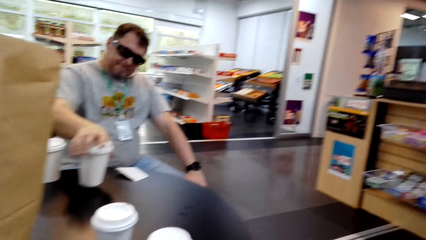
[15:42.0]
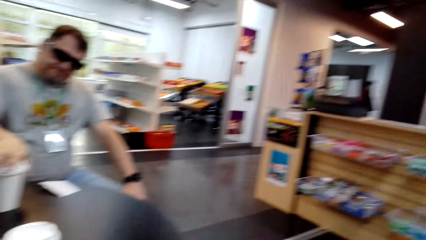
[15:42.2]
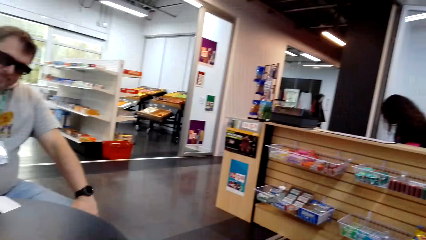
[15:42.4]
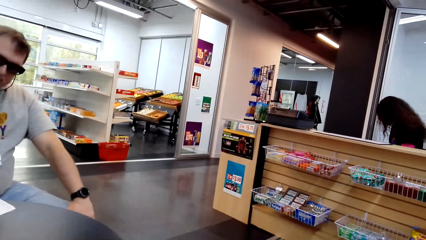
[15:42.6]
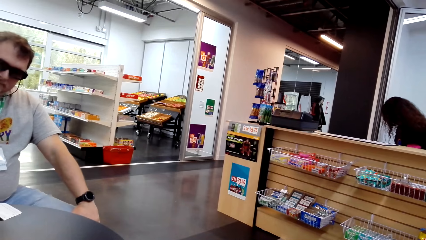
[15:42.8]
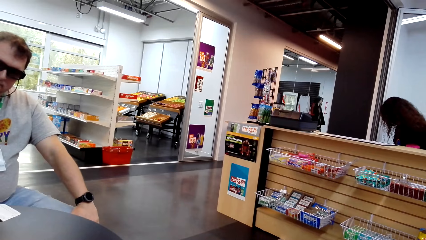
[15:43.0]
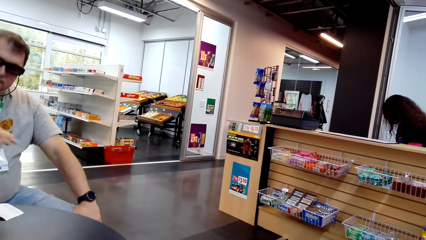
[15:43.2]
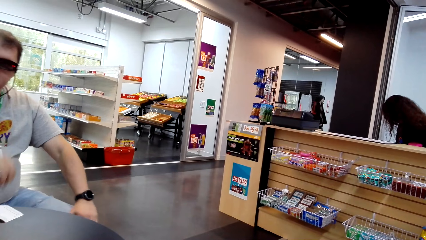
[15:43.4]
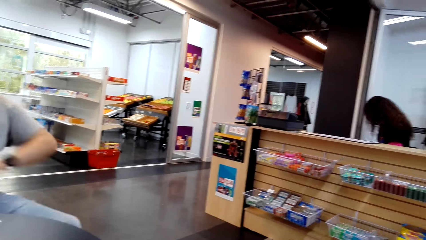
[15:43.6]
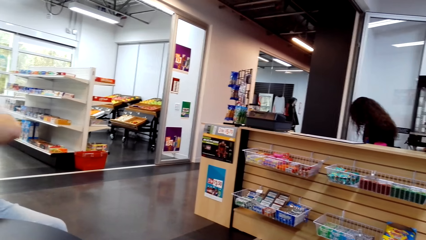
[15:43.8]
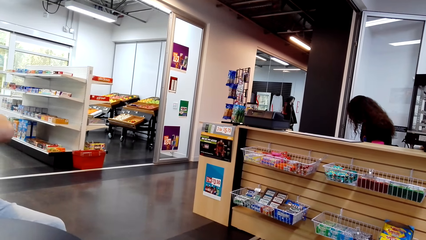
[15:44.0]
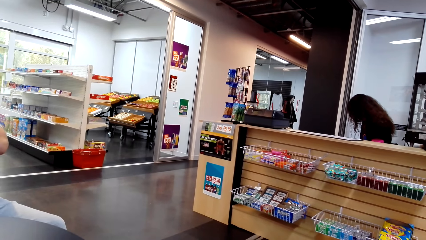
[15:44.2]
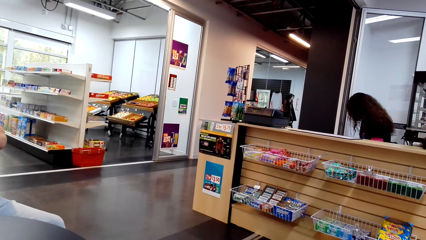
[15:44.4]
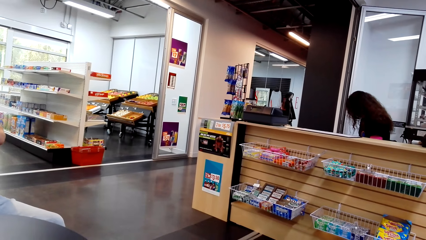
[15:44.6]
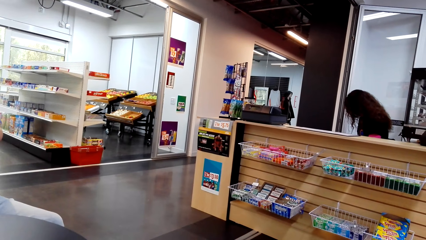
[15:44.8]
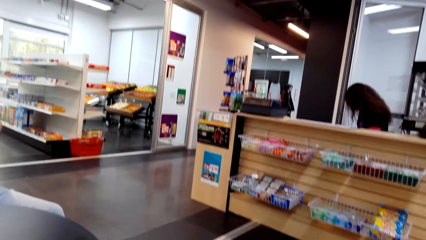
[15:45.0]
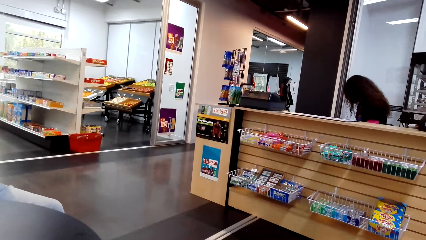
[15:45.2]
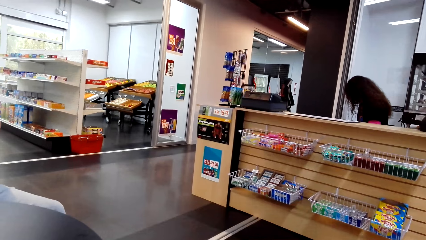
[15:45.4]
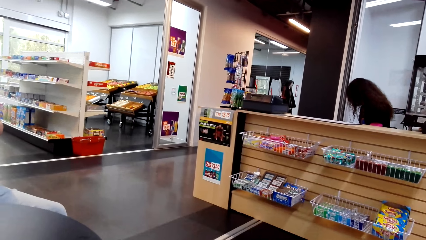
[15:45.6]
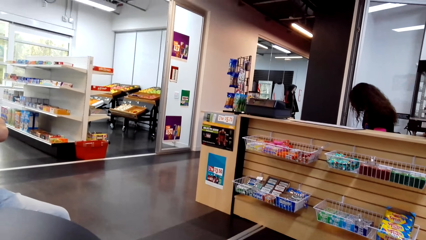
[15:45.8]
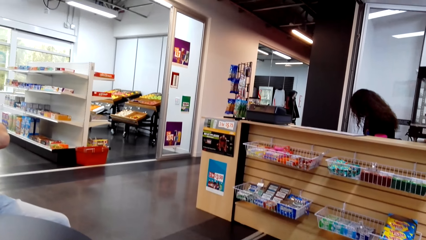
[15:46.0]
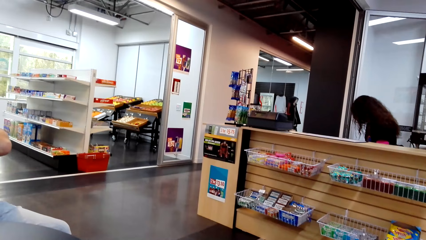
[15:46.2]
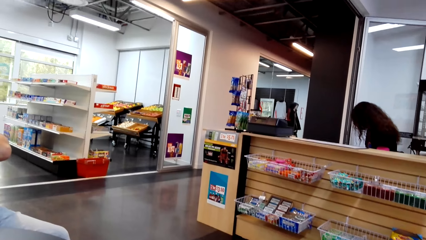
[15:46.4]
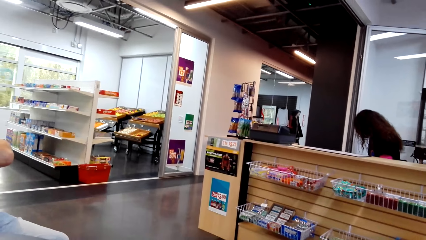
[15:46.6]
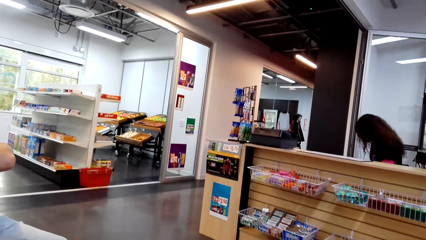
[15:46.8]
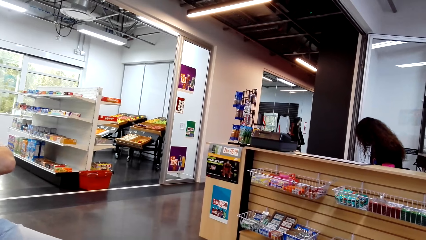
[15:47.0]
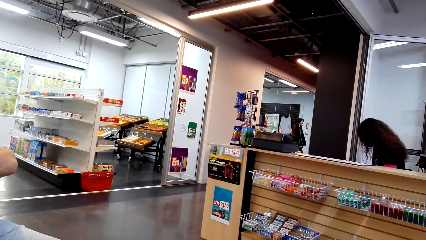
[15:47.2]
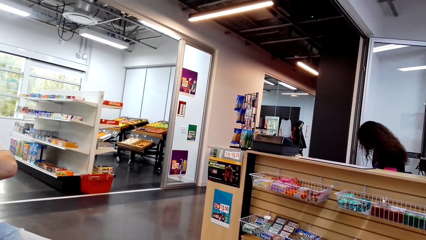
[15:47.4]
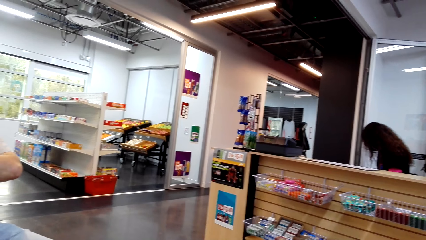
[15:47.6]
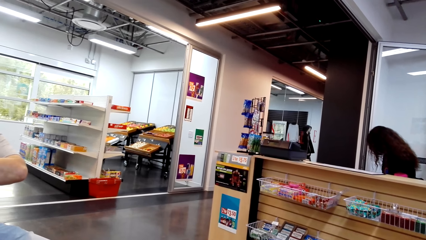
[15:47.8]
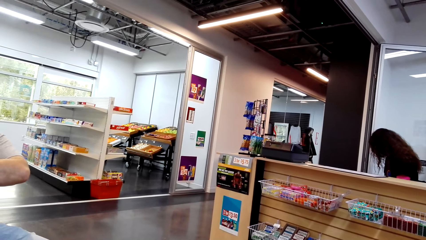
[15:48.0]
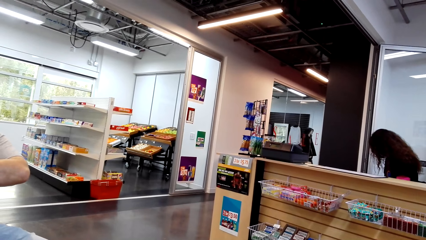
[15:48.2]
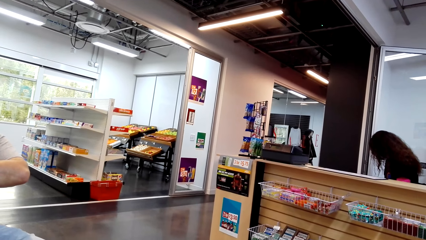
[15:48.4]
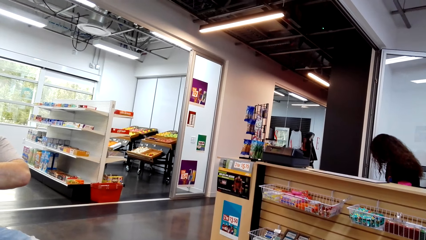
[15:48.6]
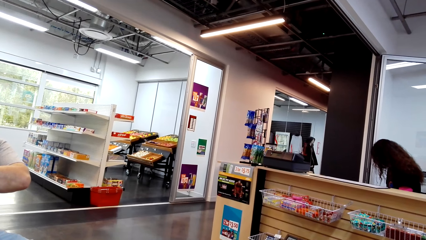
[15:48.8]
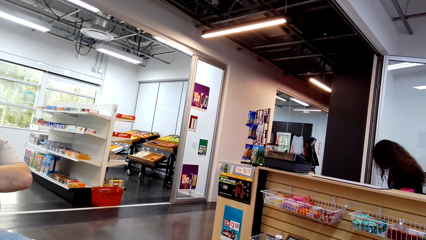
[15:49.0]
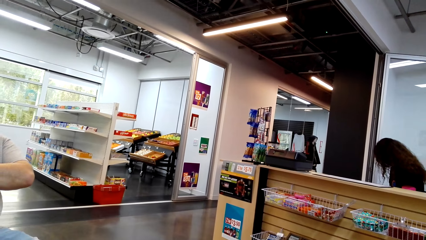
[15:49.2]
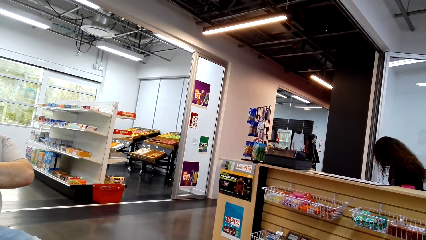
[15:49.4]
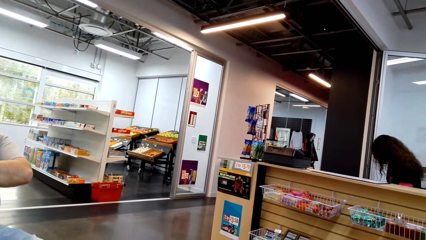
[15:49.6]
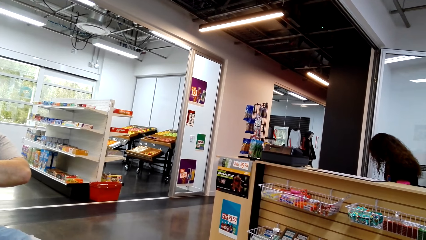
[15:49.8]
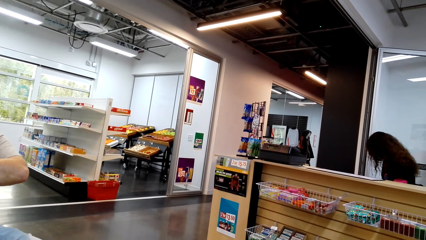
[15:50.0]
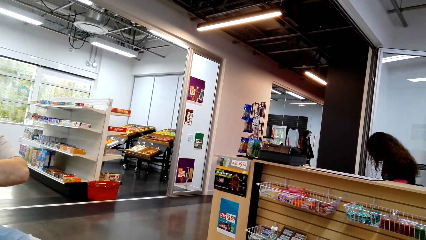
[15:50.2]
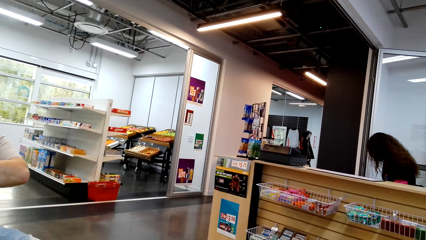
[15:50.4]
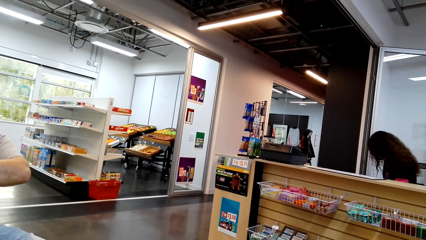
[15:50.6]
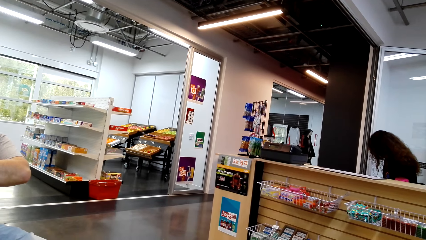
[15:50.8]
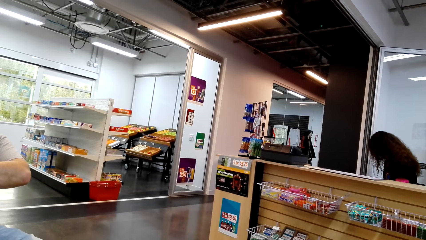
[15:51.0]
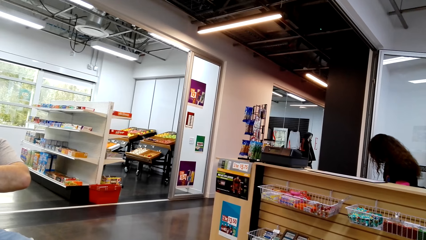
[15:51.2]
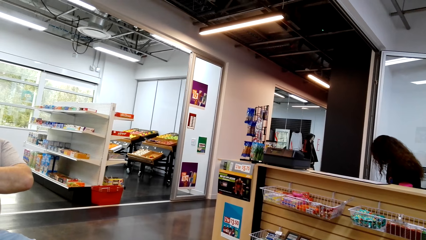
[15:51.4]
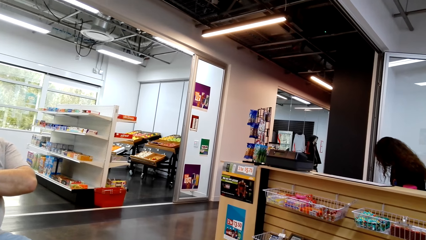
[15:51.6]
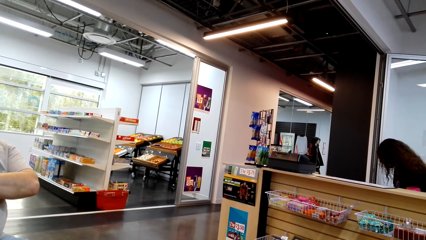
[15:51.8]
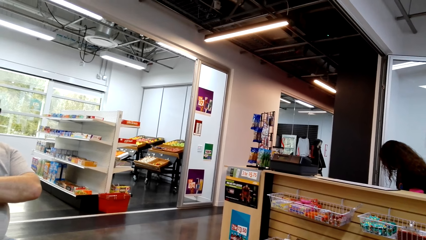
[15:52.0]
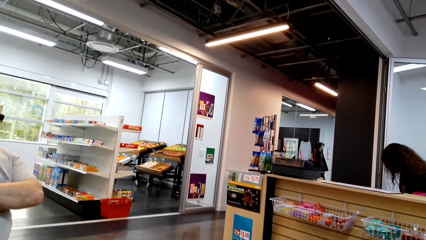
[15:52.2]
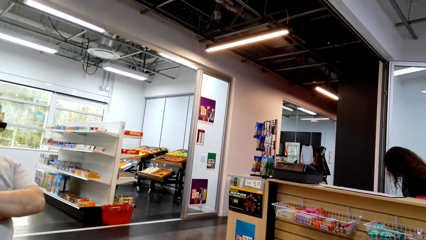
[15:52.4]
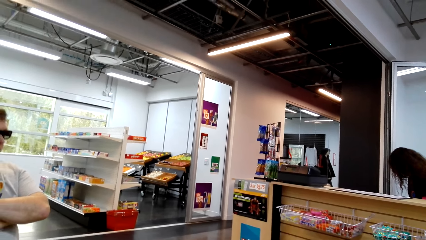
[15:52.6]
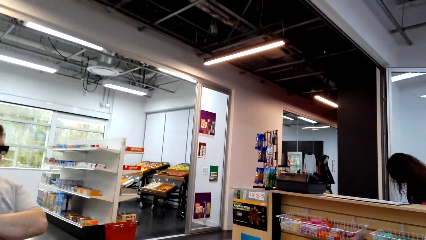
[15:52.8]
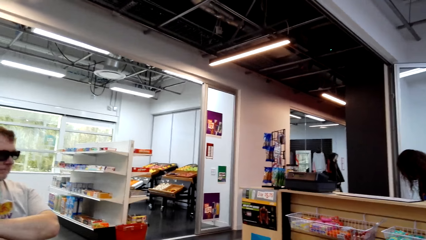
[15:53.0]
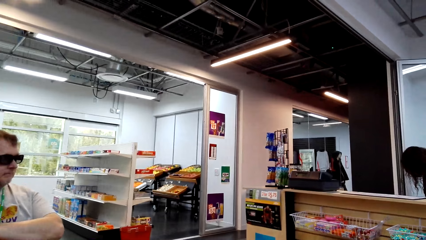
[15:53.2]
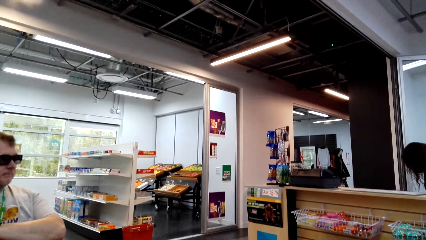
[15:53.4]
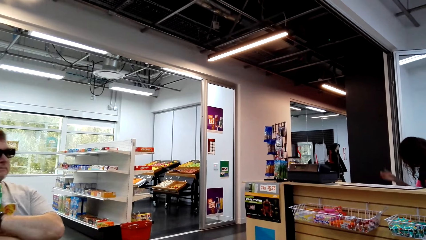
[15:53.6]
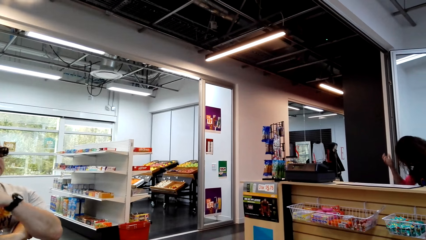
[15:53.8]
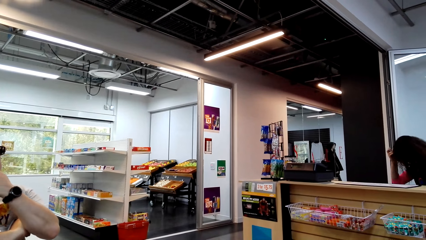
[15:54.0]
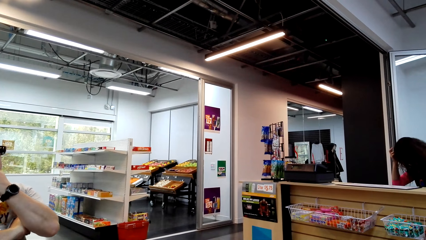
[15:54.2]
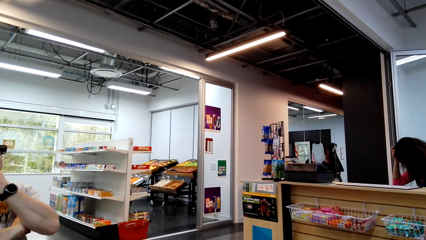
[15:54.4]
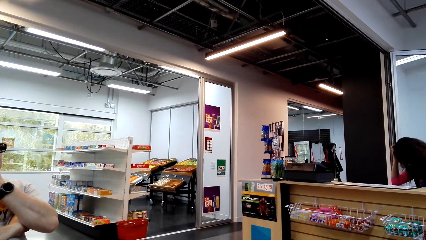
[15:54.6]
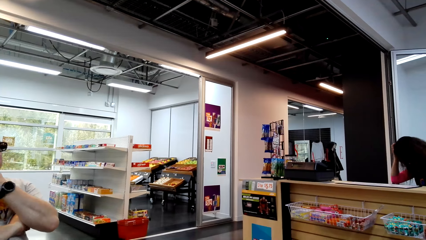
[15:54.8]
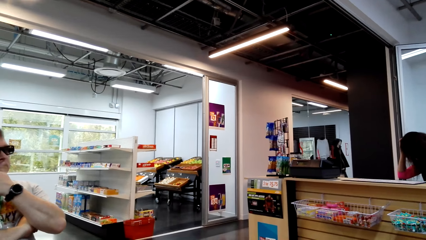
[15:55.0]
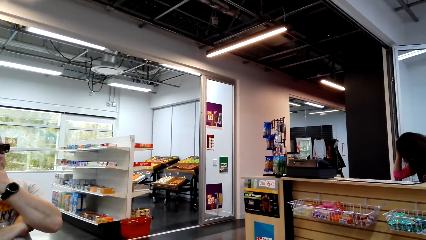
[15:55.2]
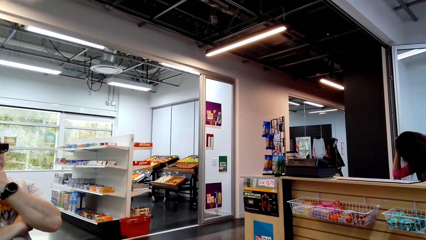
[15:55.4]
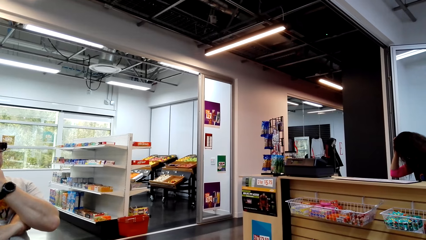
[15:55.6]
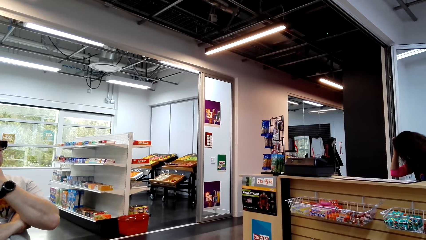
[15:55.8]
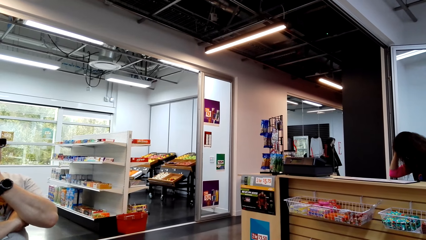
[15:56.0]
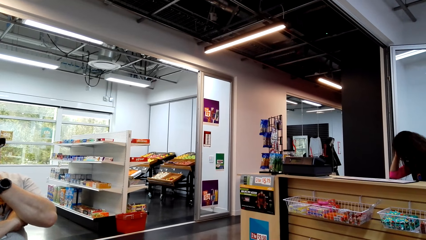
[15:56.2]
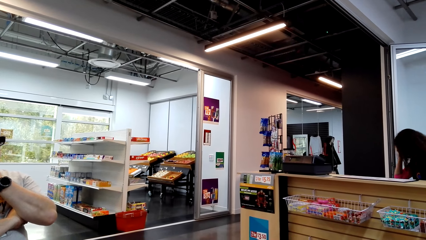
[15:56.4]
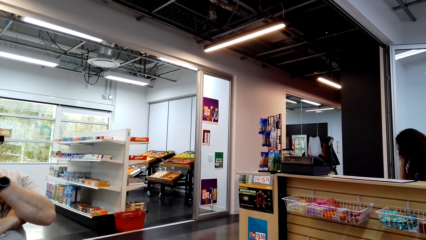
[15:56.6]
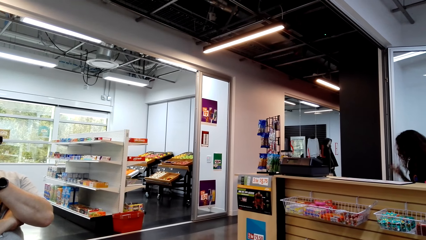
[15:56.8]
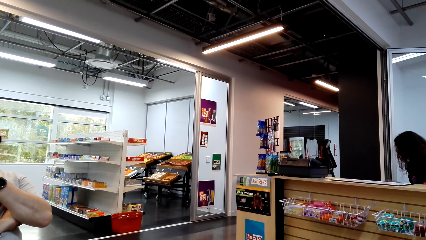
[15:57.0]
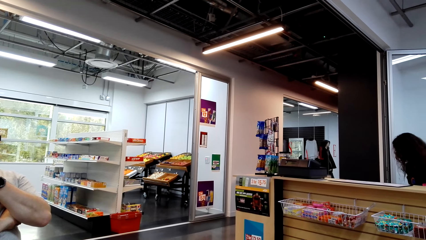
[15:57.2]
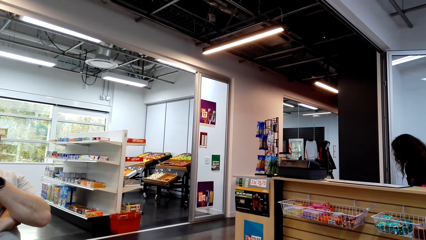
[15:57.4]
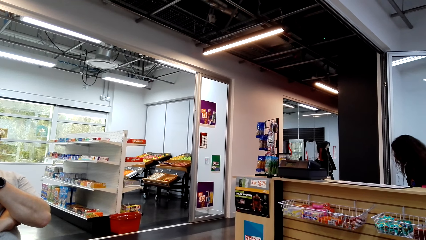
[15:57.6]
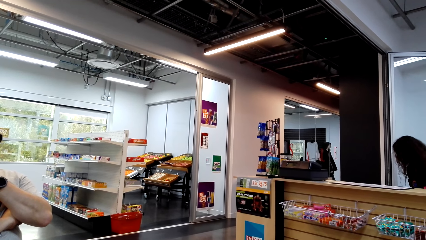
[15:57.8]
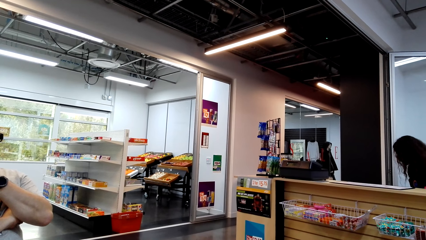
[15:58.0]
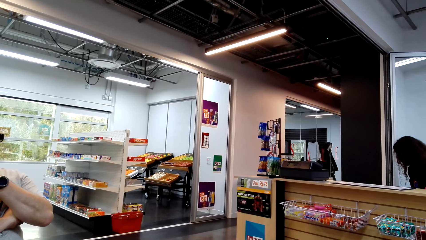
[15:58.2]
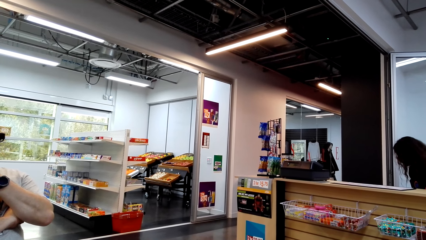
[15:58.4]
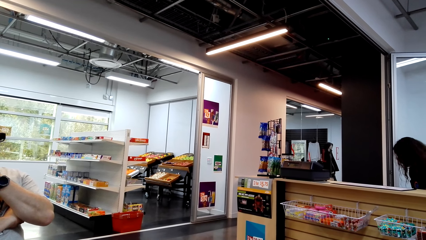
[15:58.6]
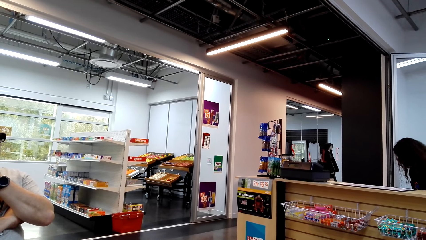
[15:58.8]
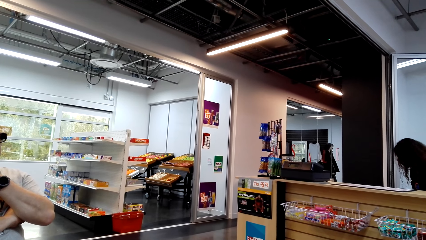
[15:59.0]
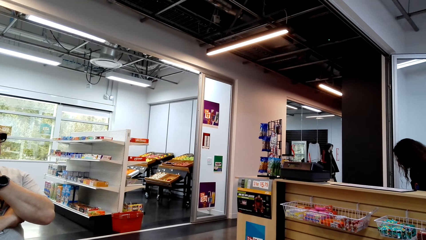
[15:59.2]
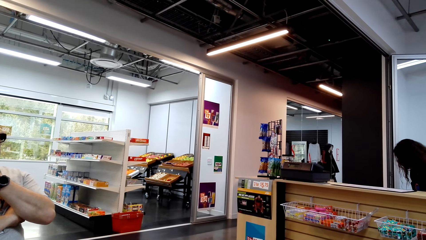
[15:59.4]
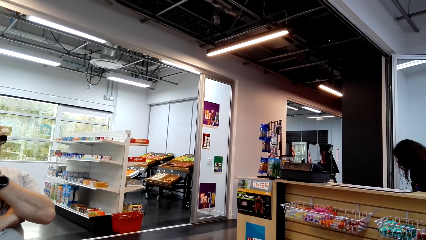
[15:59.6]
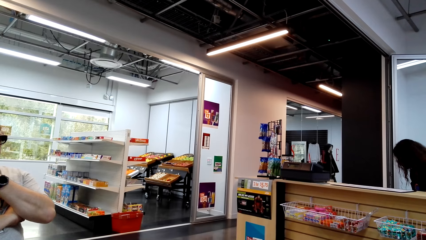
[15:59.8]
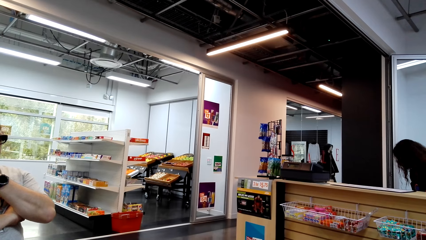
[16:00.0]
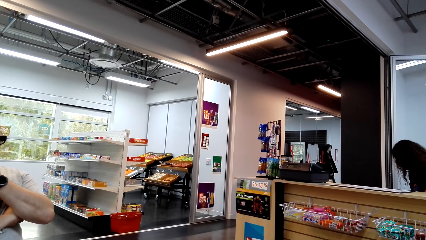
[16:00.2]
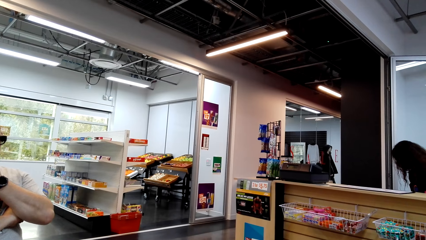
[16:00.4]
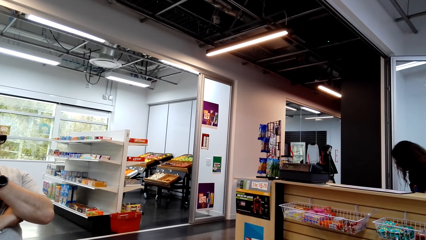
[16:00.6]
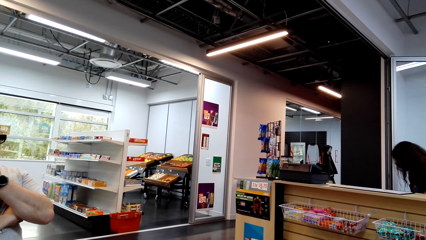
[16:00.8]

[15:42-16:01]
A man puts a plastic can on the table. A woman sits on the chair on the floor. The man sits on the chair on the floor. The camera wearer looks at the room. A lady scratches the head with a hand. The camera wearer looks at the room.
